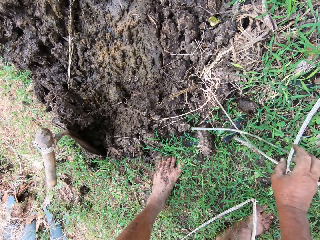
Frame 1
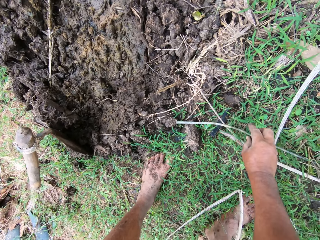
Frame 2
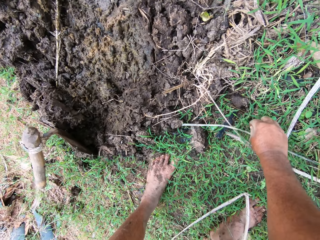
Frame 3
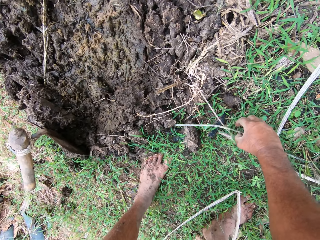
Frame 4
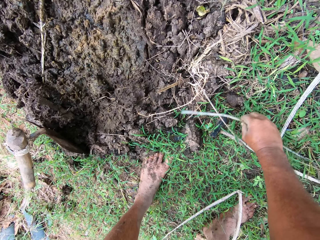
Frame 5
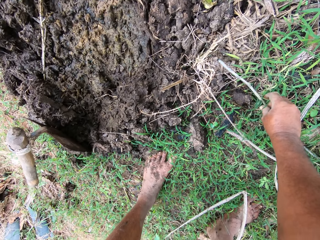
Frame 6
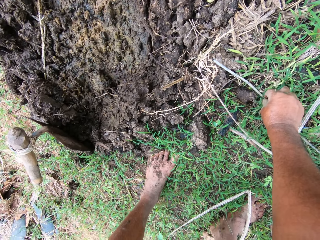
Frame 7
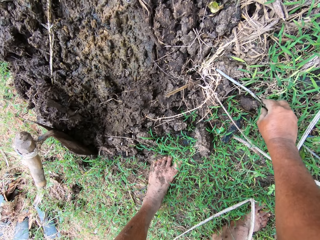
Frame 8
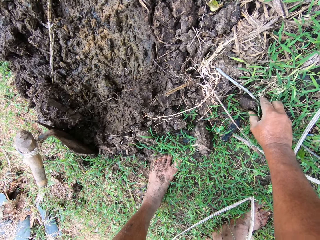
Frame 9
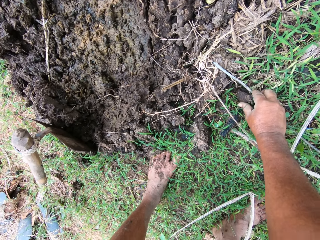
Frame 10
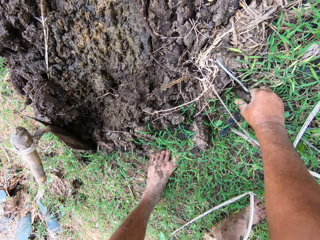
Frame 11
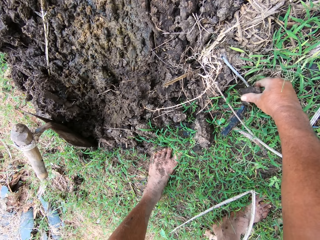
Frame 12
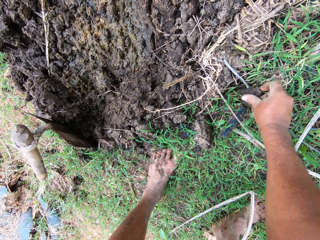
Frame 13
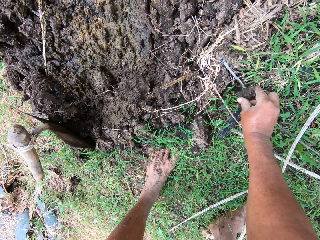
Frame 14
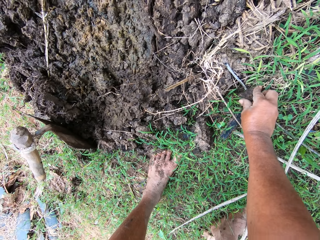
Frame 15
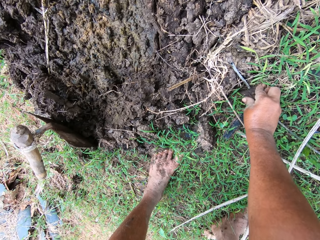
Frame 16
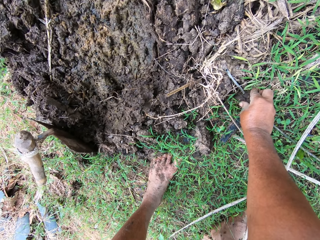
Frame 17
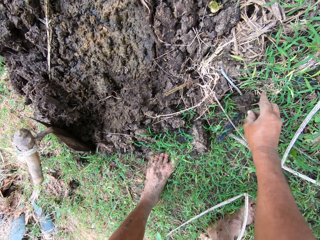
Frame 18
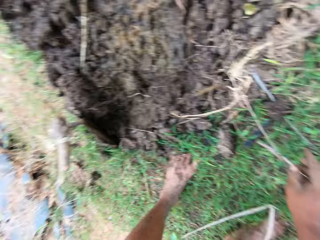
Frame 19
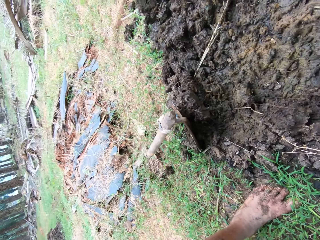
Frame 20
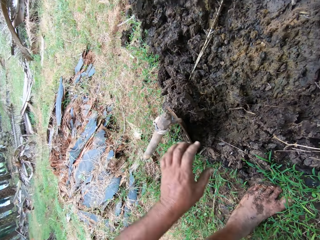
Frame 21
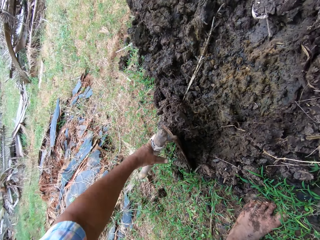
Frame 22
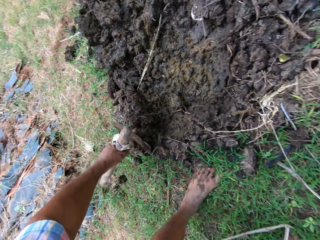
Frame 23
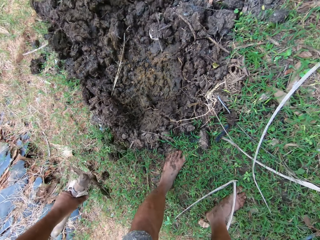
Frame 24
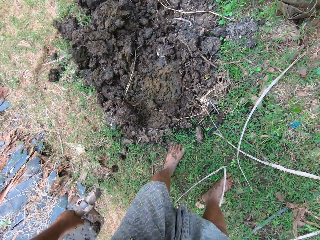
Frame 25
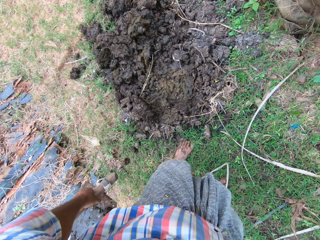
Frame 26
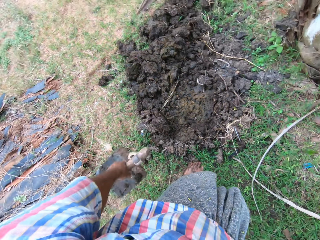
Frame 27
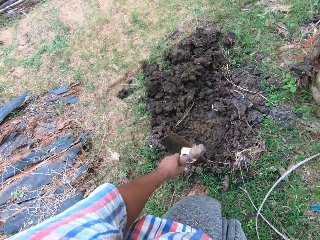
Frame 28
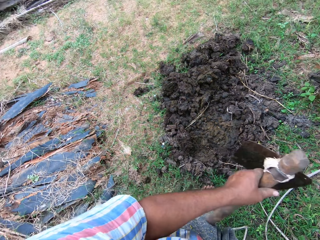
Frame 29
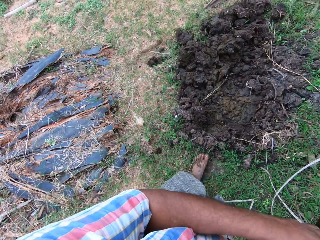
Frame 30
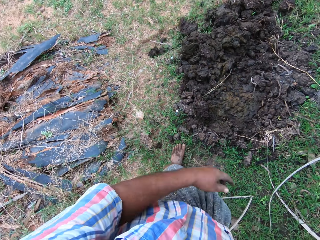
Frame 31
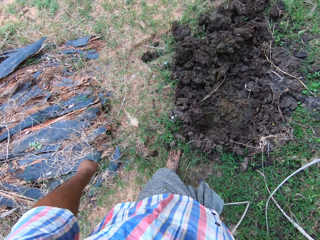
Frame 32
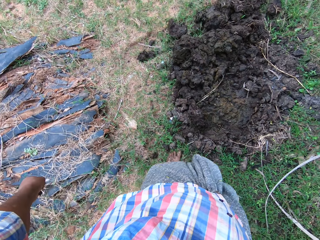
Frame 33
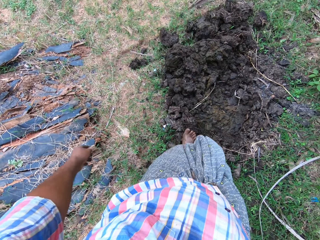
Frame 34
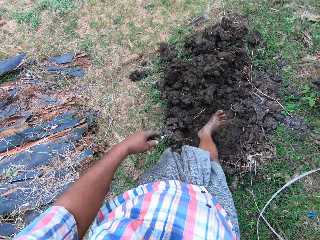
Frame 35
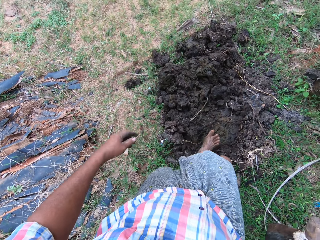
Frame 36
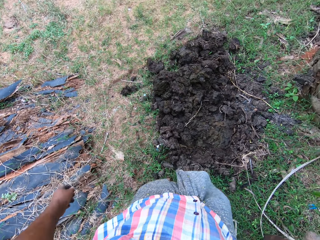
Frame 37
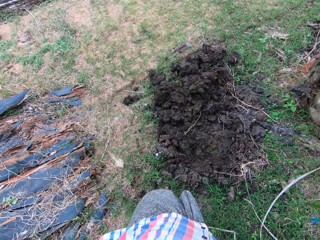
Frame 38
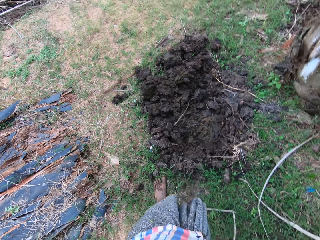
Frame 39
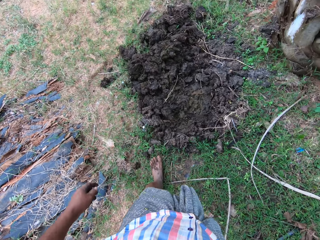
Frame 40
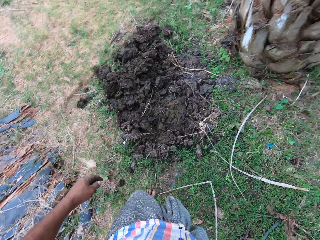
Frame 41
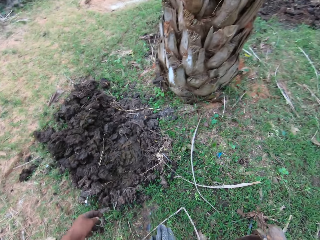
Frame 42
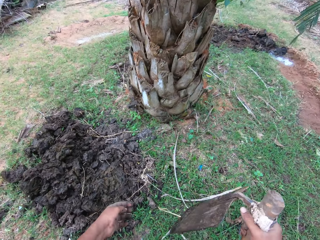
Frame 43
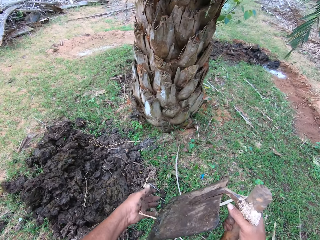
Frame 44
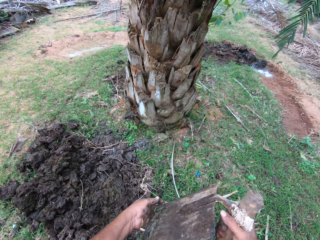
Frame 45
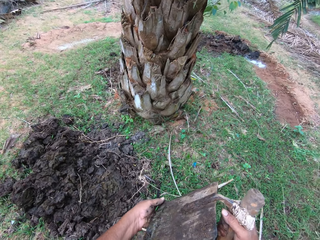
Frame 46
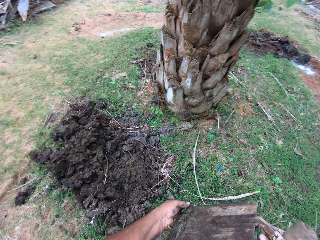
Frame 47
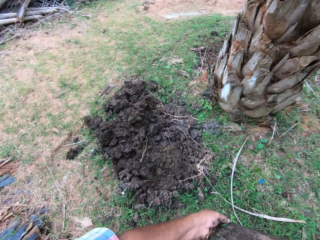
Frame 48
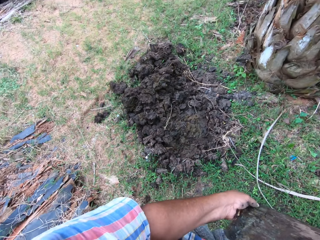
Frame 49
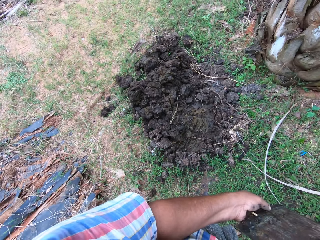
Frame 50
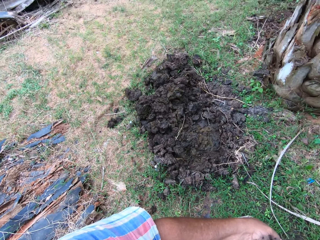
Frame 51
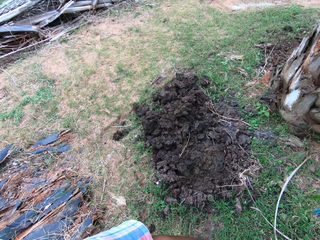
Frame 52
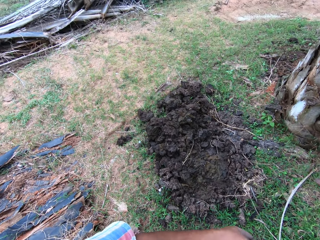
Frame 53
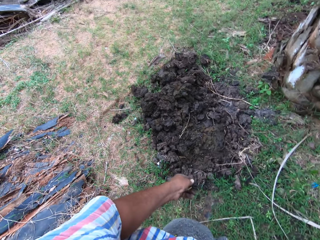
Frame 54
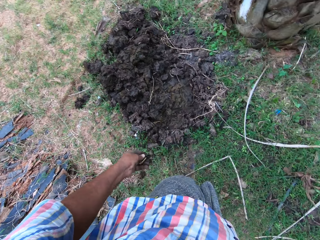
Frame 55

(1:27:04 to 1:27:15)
The camera wearer puts mud on a stick. He picks up the hoe with his left hand. He passes the hoe from his left hand to his right hand. He adjusts the manure on the ground with his feet. He steps on the mud. He removes dirt or mud from the hoe with his left hand.

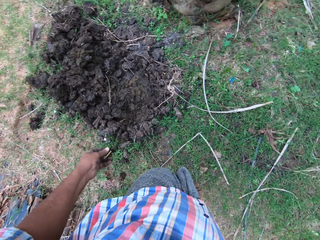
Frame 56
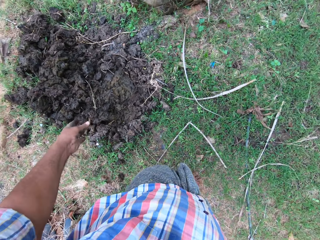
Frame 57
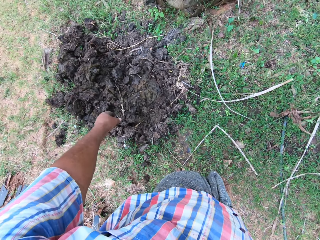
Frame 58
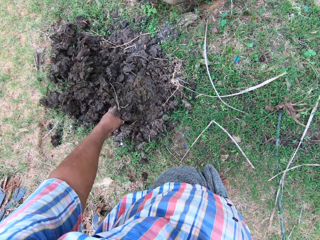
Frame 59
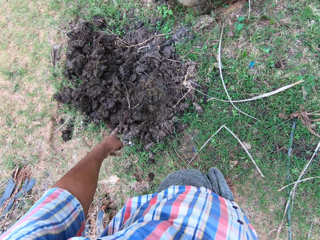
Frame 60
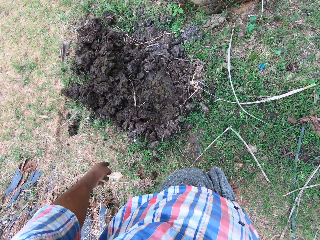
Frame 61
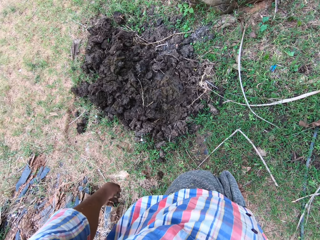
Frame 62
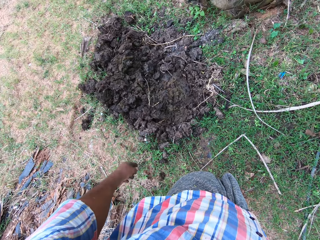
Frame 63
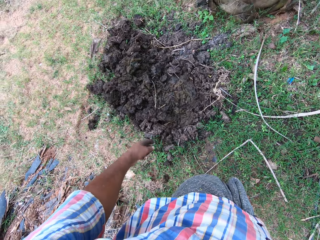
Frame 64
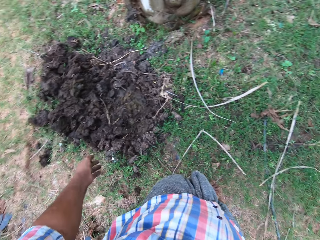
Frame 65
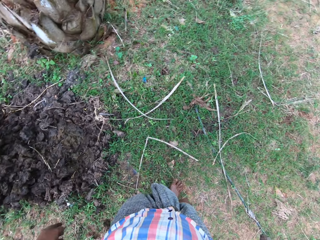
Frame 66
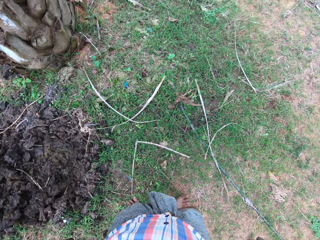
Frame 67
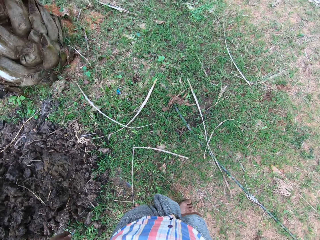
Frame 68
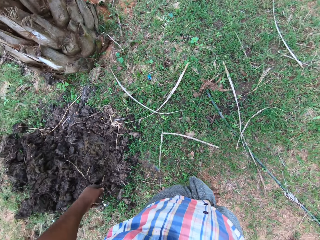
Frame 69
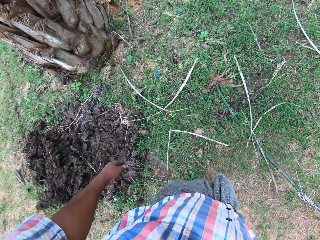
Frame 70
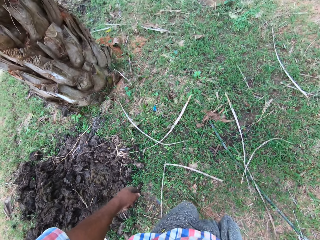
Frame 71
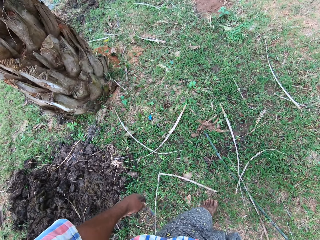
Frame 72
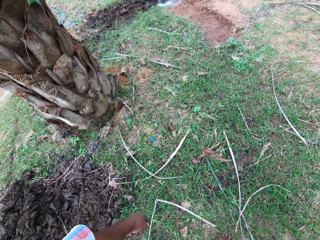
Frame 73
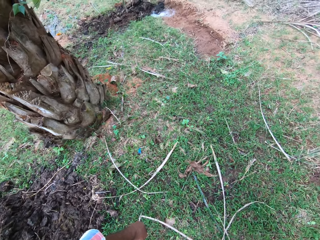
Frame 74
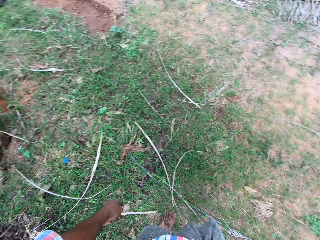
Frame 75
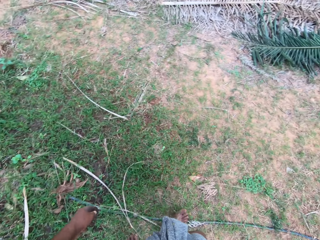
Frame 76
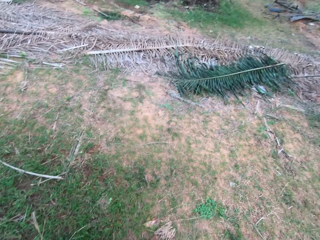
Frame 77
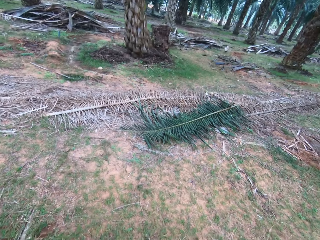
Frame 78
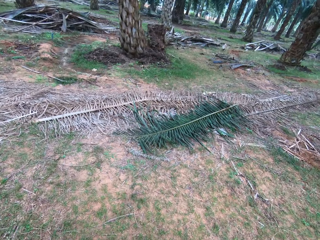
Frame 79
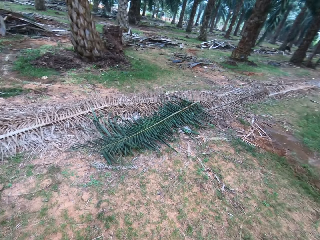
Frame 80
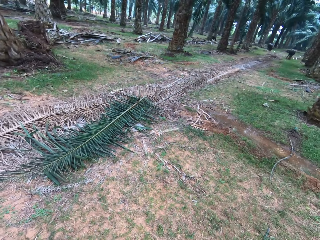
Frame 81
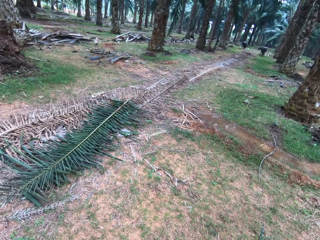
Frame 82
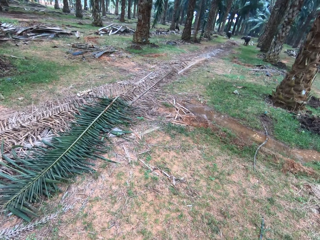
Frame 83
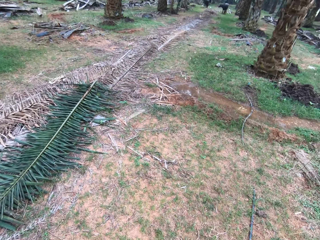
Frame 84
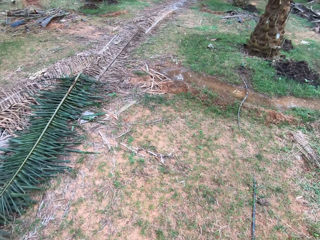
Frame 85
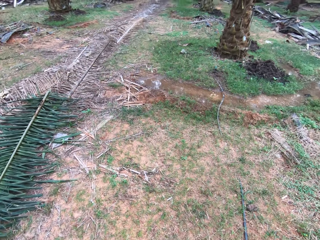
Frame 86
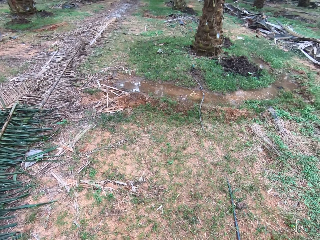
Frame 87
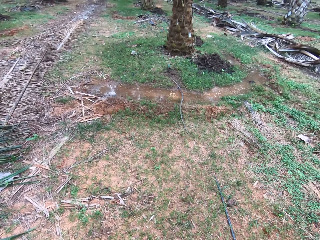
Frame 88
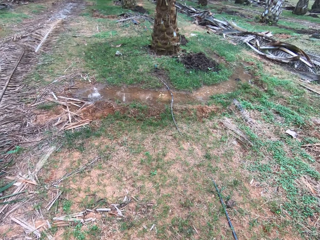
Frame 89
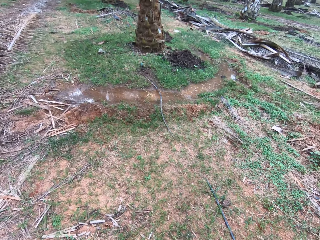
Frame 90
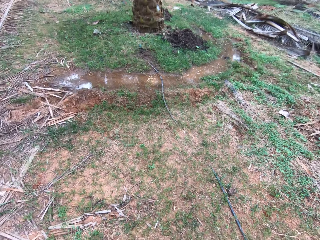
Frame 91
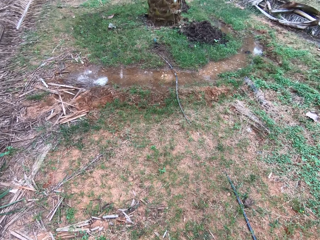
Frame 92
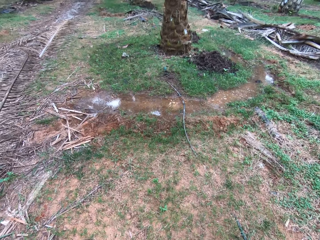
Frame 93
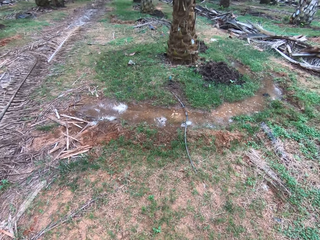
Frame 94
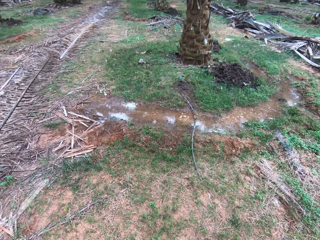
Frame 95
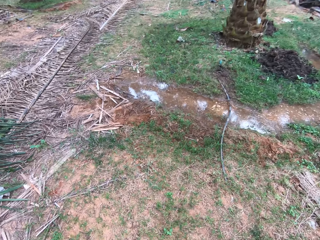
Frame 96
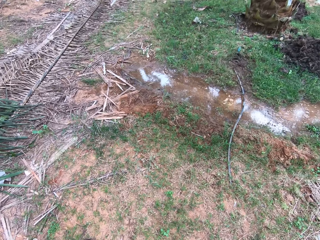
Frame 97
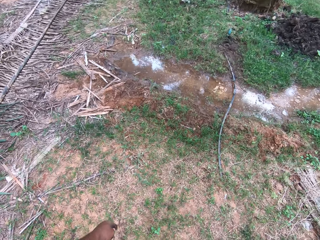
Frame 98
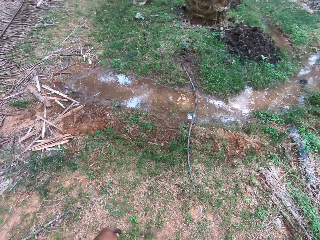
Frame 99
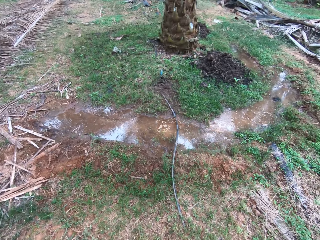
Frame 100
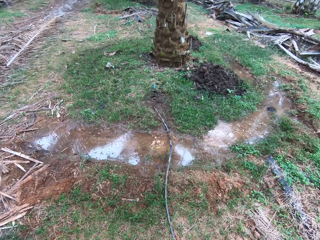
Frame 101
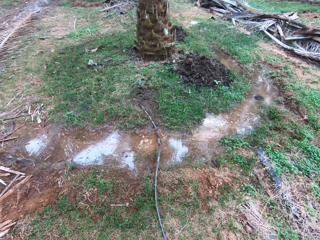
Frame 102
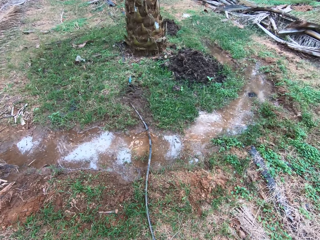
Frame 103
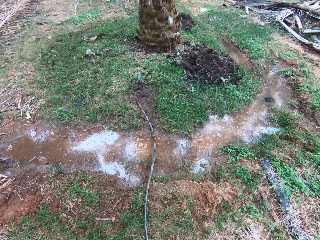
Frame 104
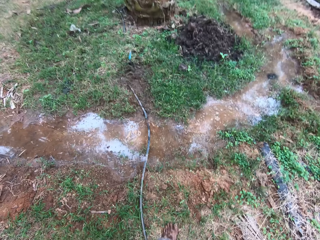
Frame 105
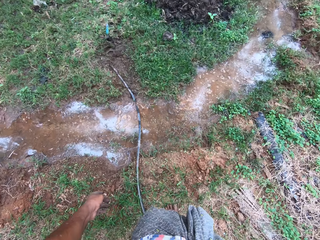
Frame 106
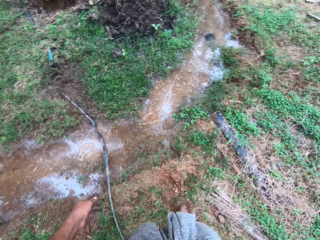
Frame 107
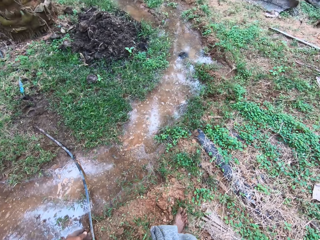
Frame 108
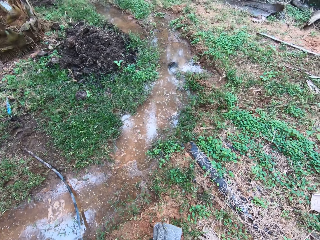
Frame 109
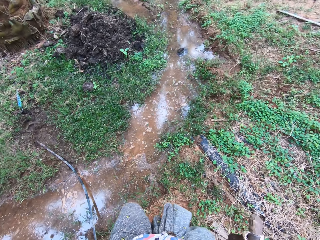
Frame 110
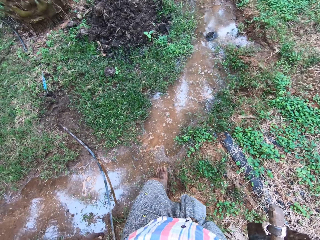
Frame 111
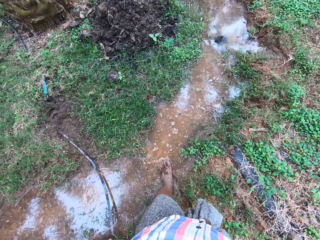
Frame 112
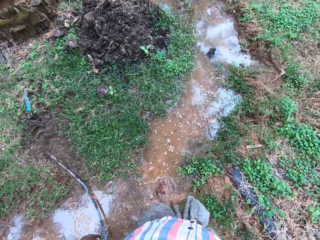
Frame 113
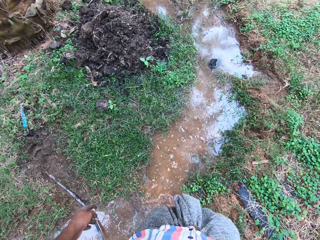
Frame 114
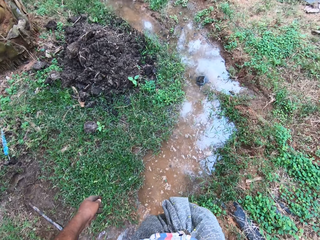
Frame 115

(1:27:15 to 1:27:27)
The camera wearer throws the mud on the ground. They walk around on the farmland.
